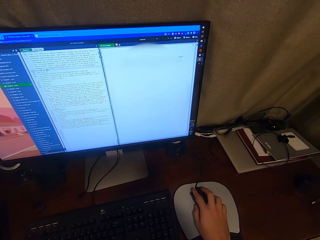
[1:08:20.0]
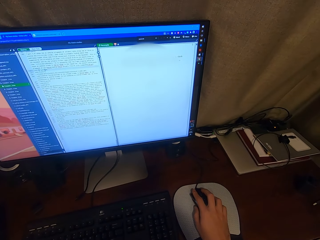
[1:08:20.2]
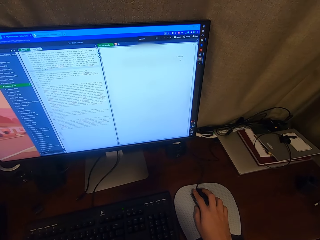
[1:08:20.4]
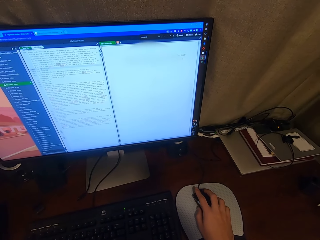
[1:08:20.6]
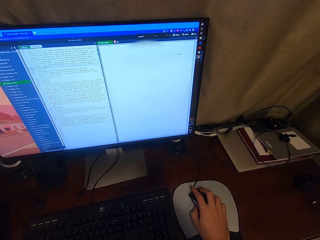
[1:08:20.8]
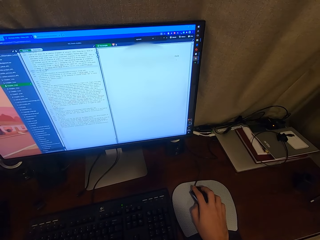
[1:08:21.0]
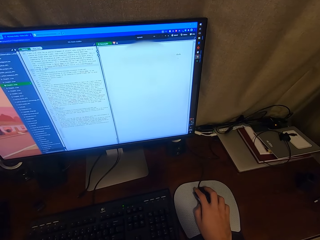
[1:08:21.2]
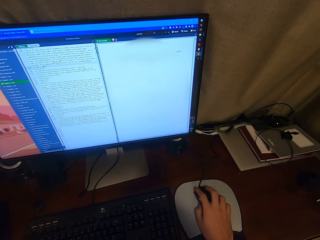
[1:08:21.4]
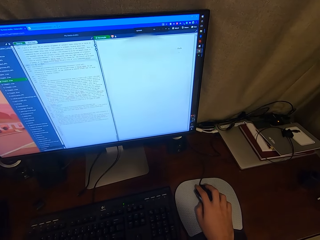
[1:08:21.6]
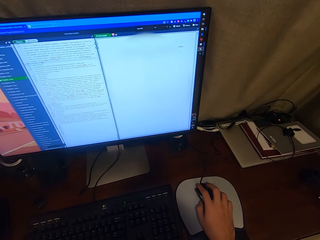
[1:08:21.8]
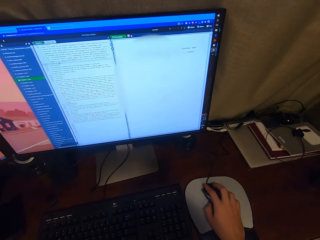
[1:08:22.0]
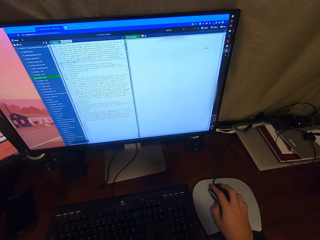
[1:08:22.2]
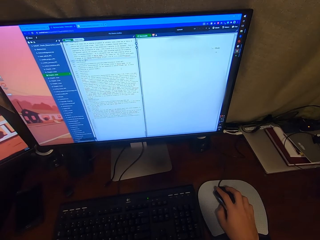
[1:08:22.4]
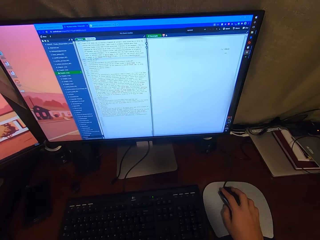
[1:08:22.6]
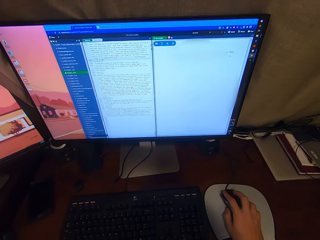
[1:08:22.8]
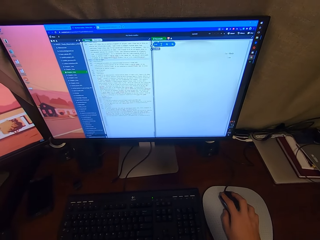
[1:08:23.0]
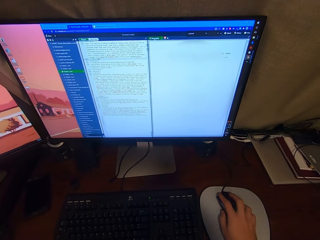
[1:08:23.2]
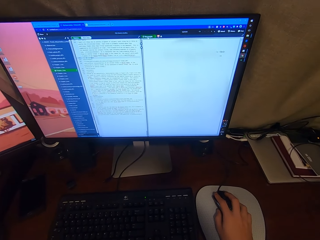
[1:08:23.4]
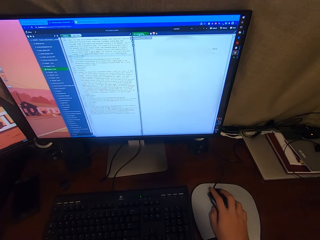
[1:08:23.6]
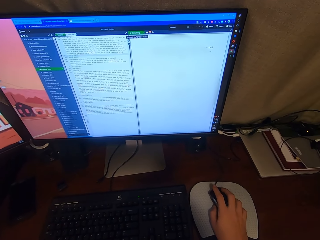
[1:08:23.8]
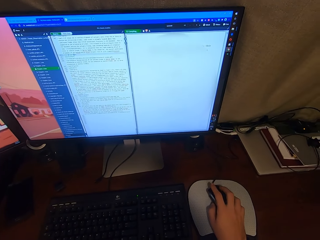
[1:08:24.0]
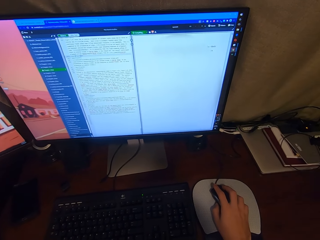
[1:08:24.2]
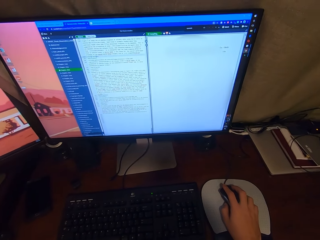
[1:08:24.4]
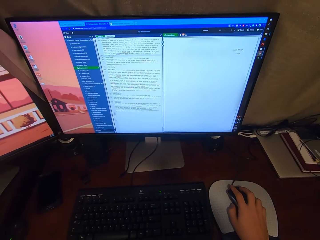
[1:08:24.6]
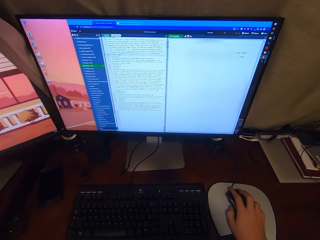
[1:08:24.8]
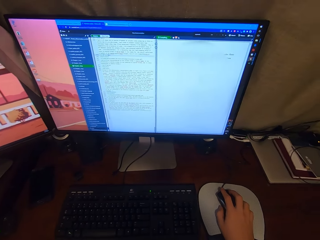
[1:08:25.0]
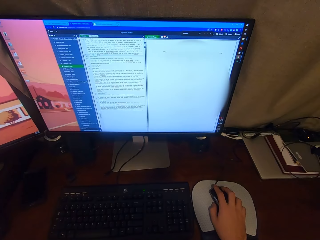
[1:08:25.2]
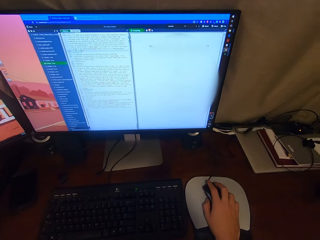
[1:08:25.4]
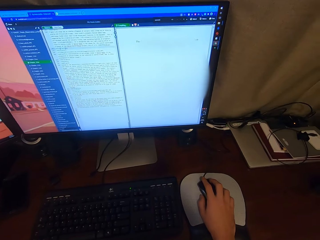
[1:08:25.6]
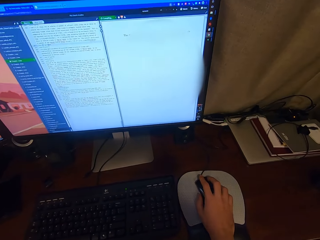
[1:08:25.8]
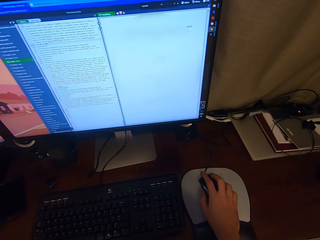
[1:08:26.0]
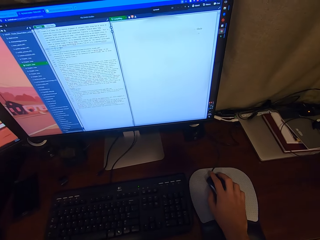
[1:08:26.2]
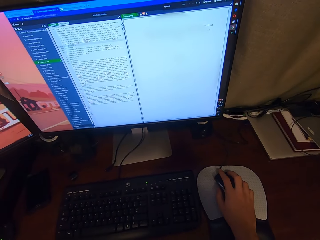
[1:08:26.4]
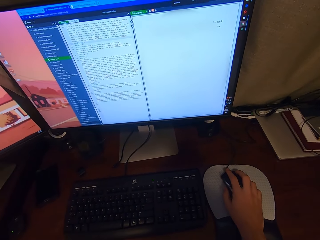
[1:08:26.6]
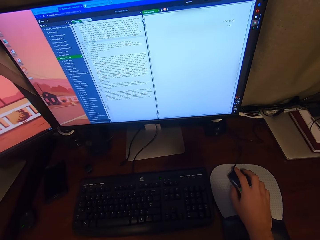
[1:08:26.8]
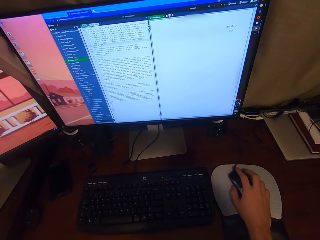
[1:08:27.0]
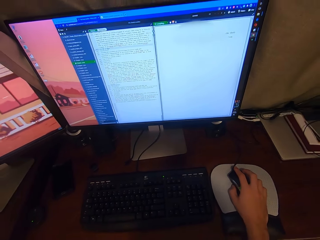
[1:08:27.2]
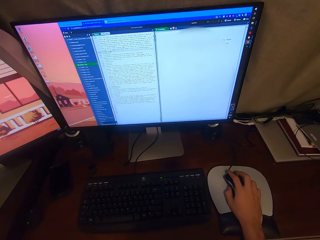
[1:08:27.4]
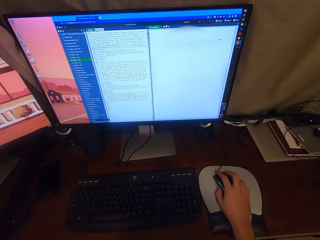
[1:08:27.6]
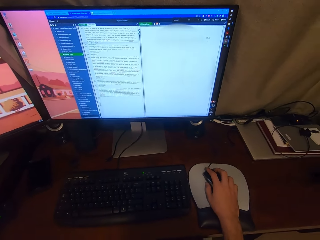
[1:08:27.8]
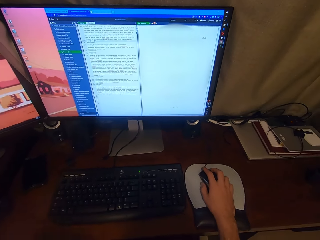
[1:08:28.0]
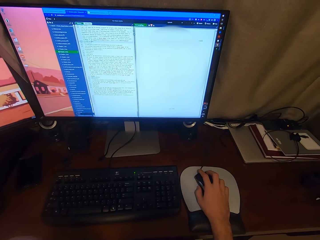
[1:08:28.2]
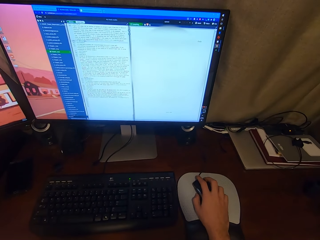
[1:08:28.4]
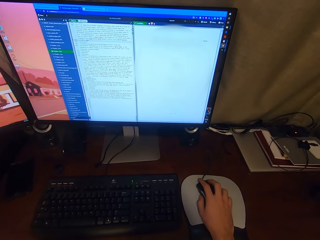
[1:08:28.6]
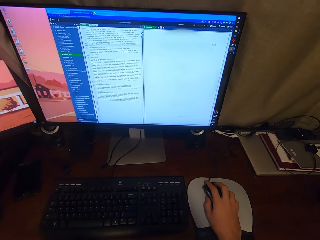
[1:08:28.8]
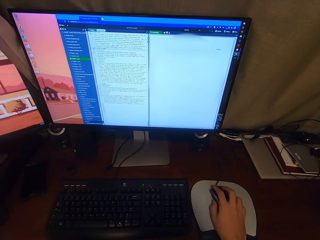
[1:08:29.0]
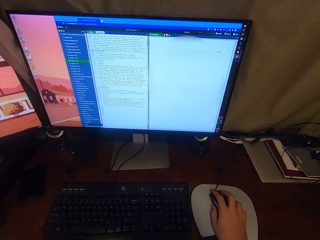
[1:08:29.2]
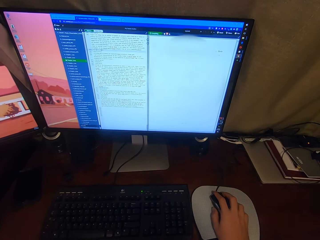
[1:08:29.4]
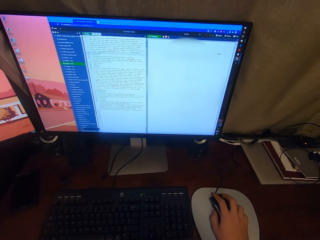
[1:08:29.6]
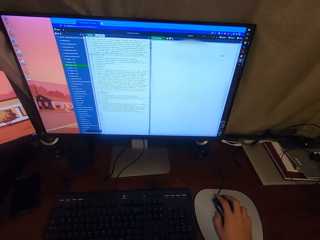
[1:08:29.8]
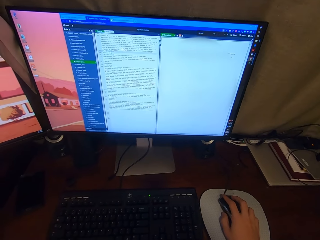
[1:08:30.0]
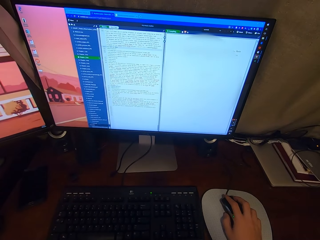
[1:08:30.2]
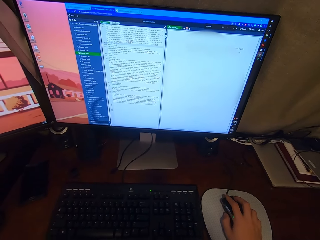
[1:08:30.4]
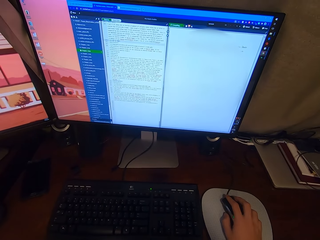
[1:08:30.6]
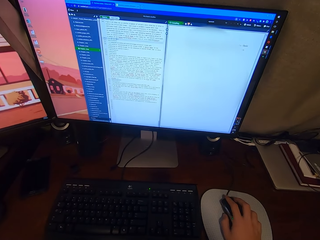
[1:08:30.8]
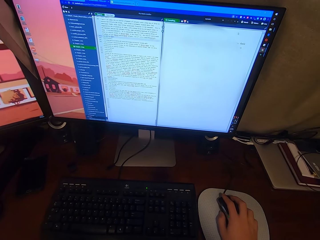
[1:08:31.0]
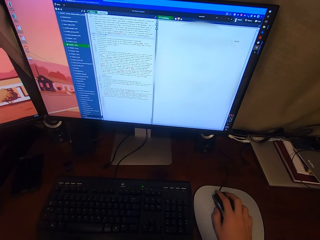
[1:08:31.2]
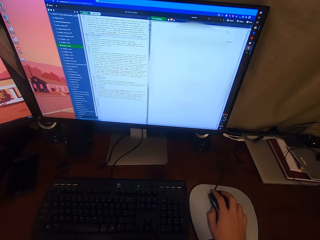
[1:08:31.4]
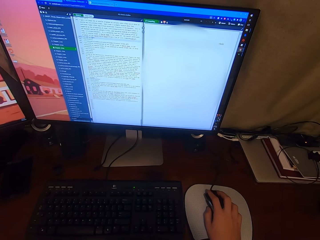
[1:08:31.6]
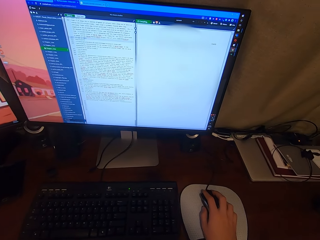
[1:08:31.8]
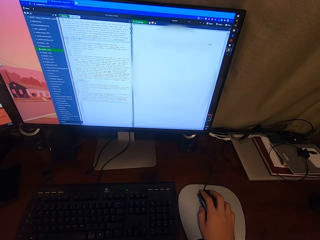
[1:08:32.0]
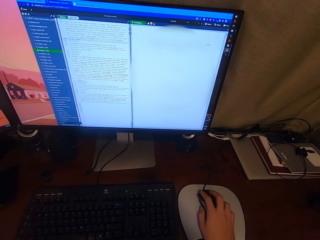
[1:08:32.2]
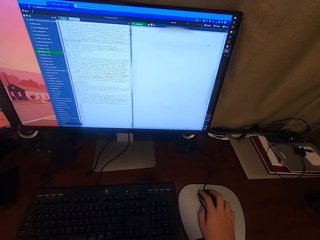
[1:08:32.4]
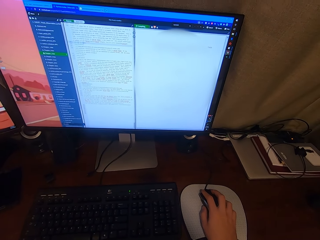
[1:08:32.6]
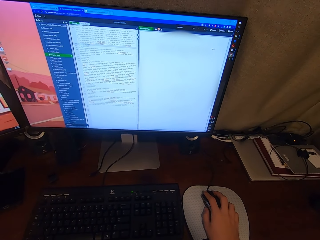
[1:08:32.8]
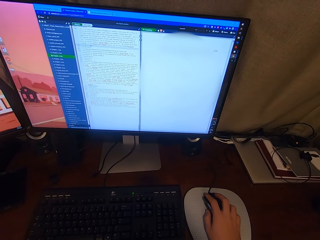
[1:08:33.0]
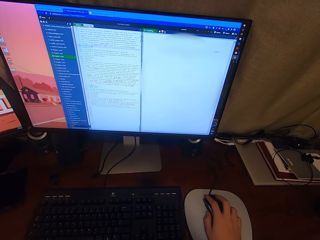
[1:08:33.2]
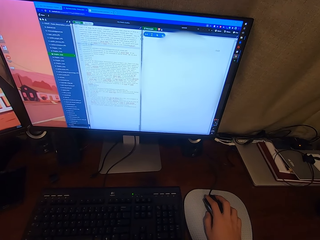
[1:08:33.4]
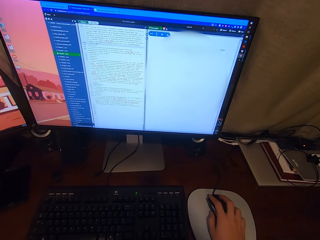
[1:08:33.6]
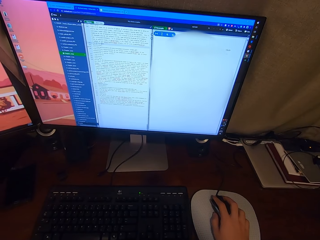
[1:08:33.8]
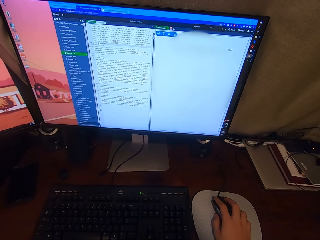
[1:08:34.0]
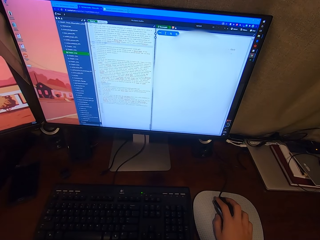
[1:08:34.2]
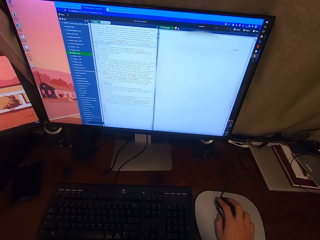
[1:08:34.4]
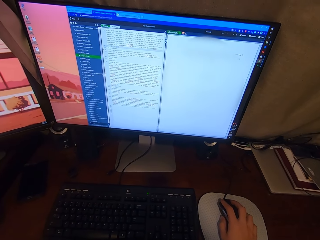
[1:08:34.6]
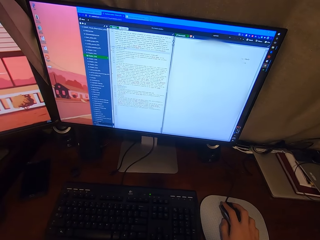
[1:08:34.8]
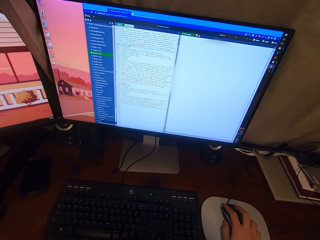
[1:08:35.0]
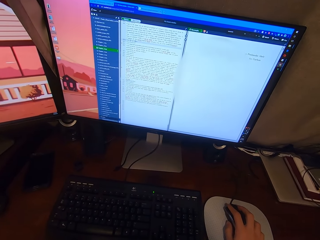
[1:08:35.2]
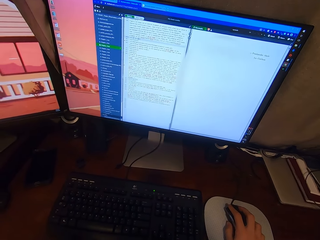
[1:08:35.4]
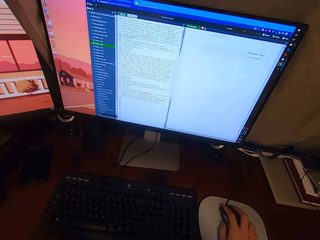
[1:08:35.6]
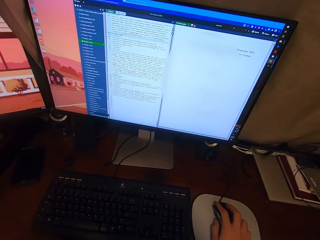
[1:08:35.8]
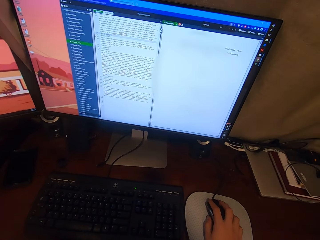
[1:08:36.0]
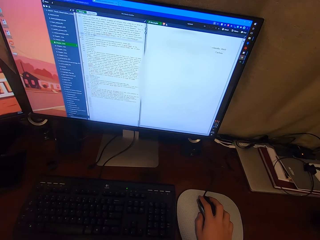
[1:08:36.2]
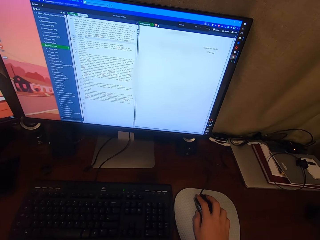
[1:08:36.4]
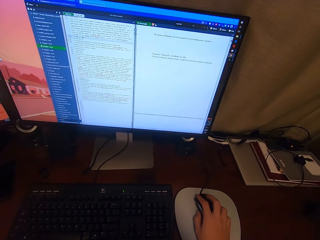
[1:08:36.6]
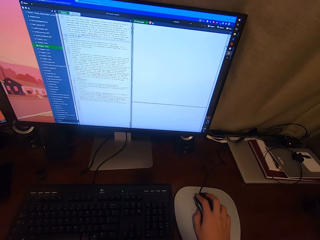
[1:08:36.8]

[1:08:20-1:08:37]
The camera wearer operates a desktop with a mouse. They look around a room. They operate the desktop with the mouse.

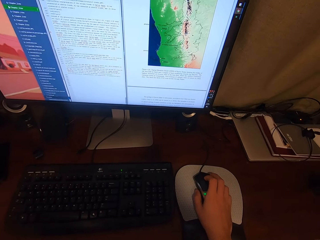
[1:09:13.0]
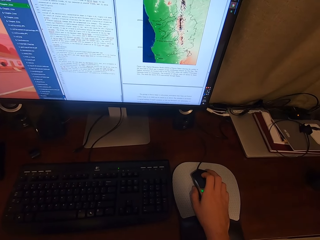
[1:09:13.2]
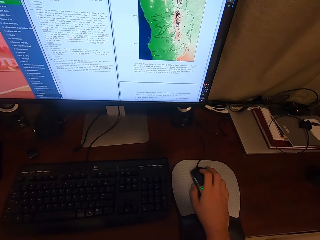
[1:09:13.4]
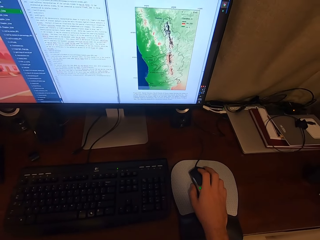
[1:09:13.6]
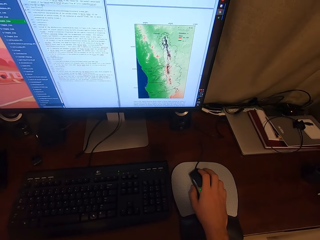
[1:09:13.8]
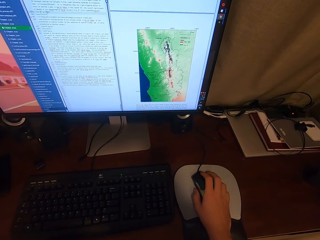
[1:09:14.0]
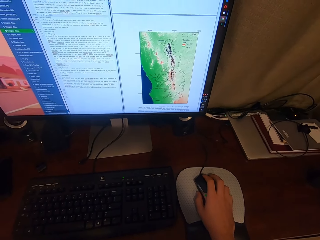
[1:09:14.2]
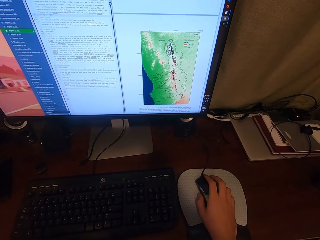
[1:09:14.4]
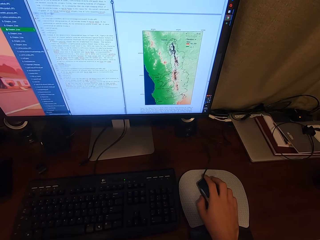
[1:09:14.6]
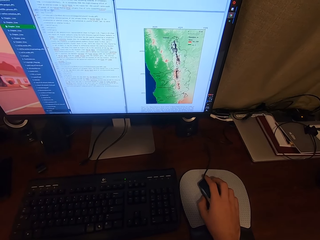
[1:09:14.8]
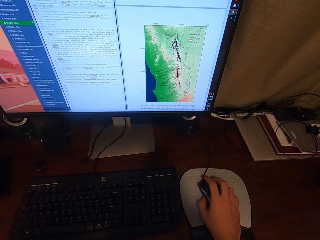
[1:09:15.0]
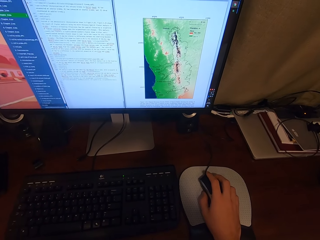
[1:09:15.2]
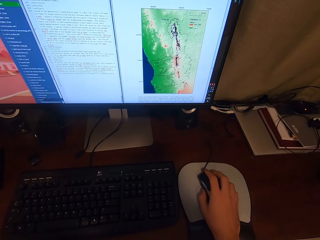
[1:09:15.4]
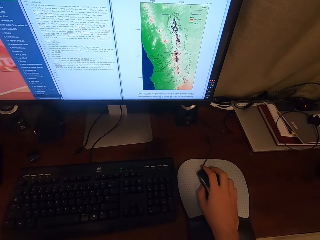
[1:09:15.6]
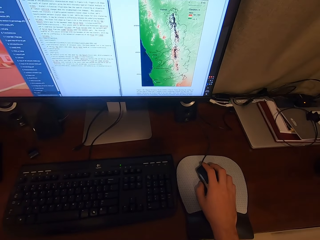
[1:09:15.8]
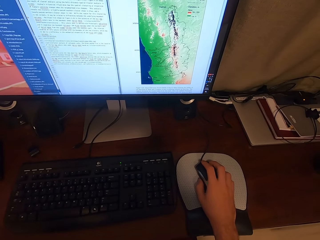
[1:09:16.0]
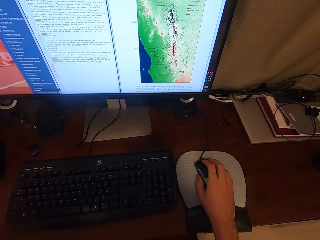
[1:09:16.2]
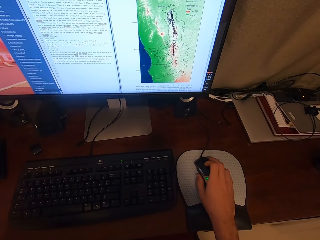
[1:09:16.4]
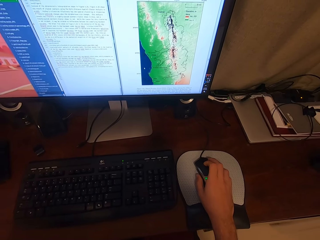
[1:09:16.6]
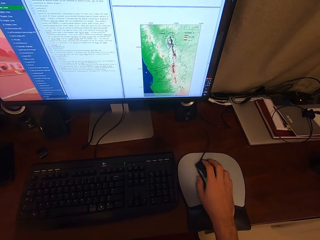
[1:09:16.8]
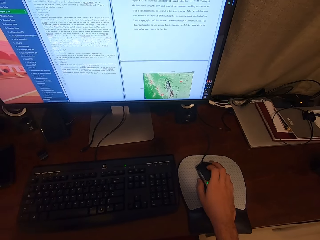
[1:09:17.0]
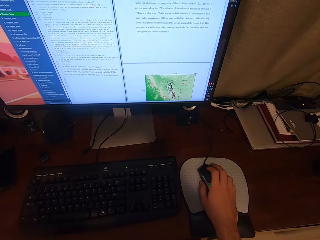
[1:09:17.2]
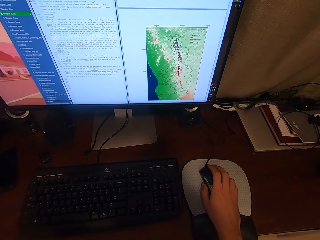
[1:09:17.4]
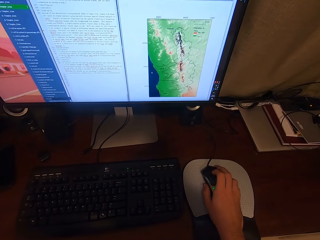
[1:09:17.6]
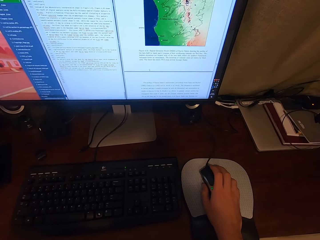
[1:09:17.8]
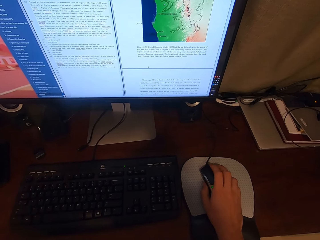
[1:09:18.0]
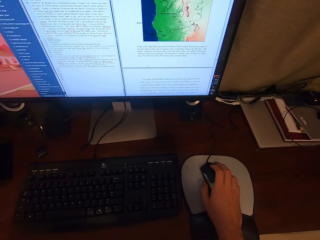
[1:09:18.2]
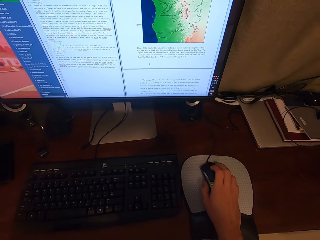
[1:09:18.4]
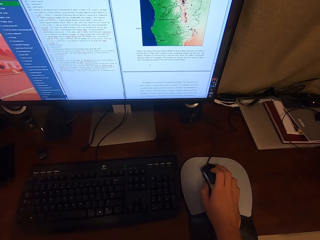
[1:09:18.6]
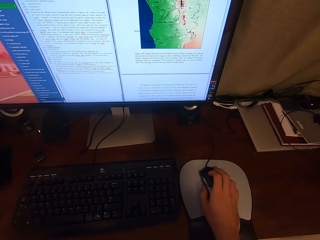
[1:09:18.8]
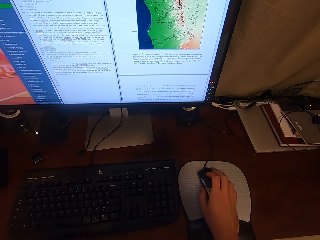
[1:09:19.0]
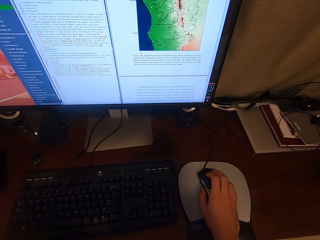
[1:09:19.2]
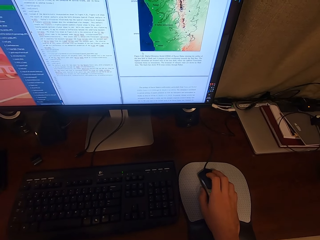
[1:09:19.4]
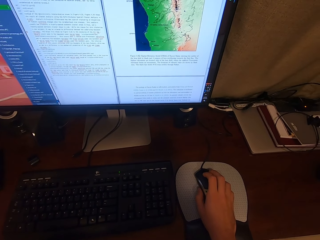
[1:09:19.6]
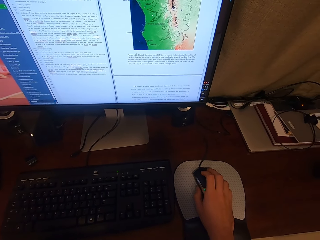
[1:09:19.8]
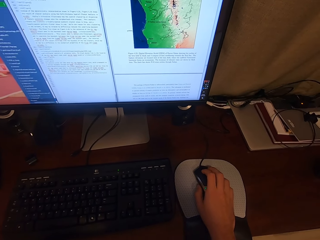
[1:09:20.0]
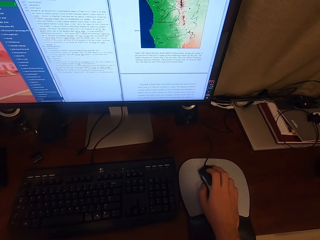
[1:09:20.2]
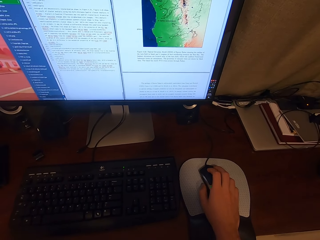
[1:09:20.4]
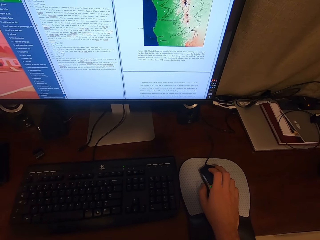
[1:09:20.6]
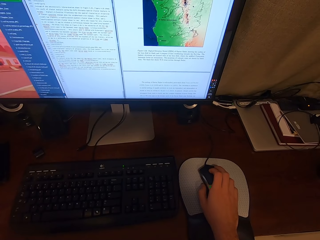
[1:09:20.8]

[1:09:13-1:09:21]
The camera wearer looks around a room. They operate a desktop with a mouse.
